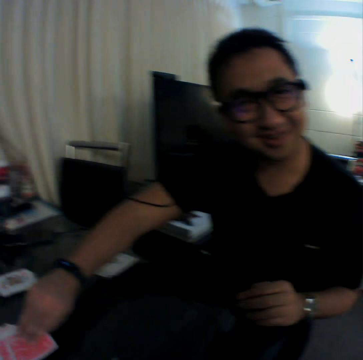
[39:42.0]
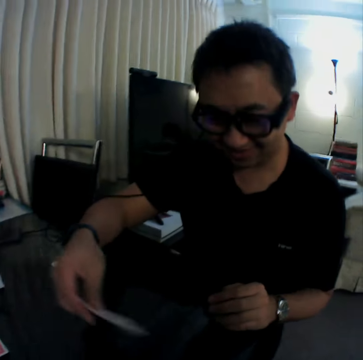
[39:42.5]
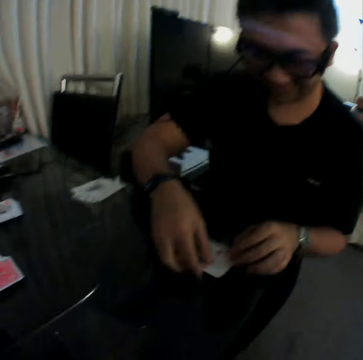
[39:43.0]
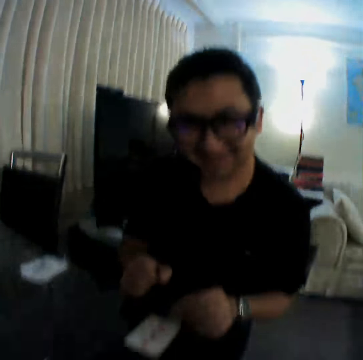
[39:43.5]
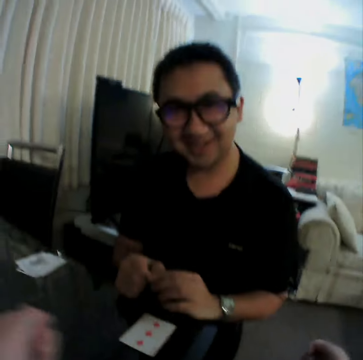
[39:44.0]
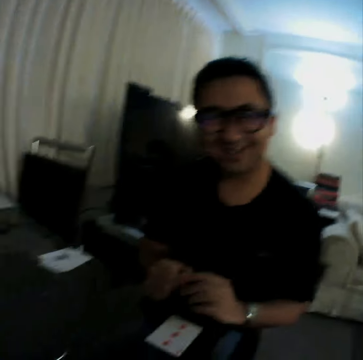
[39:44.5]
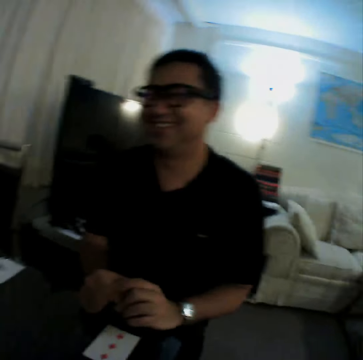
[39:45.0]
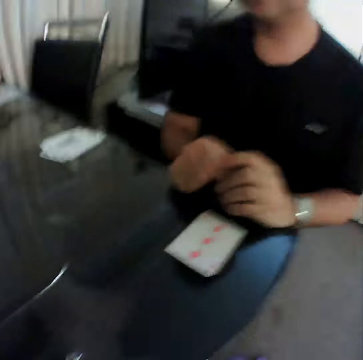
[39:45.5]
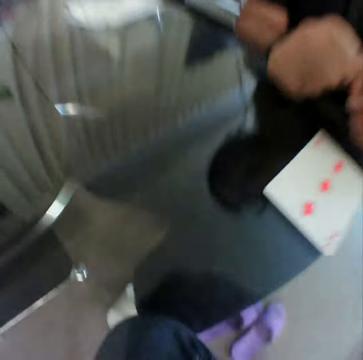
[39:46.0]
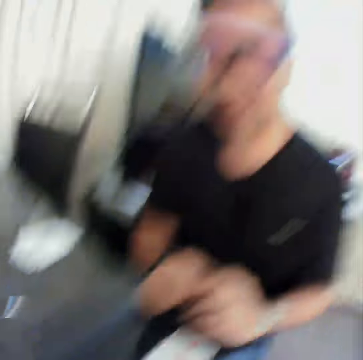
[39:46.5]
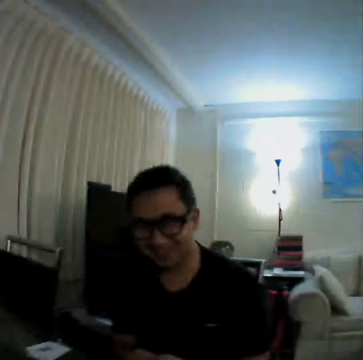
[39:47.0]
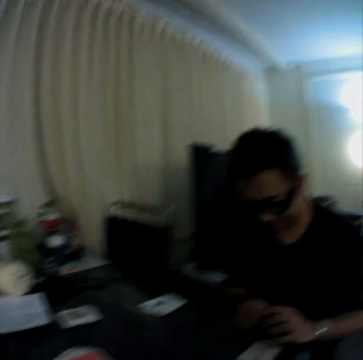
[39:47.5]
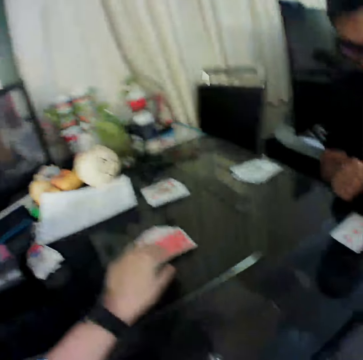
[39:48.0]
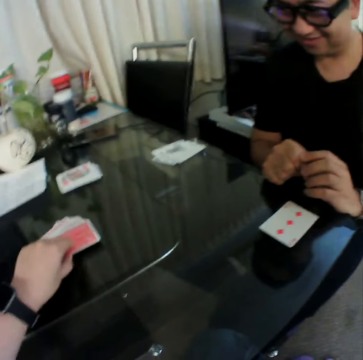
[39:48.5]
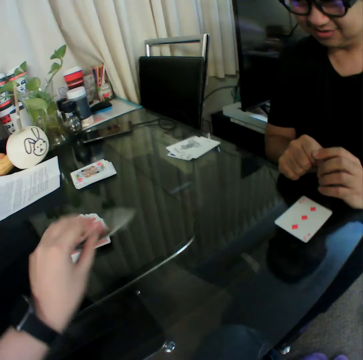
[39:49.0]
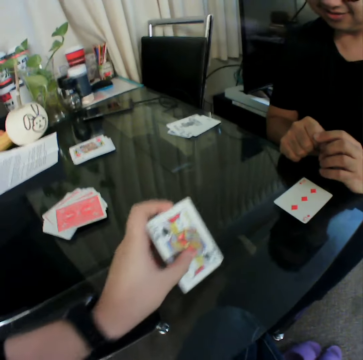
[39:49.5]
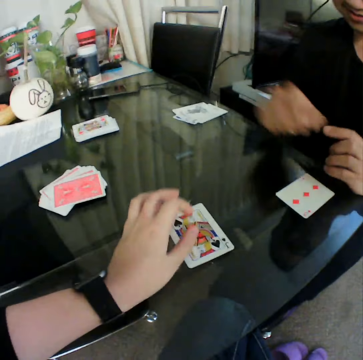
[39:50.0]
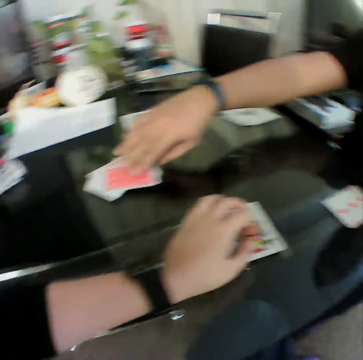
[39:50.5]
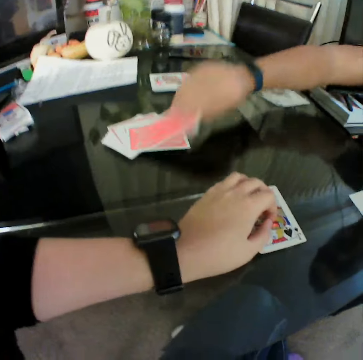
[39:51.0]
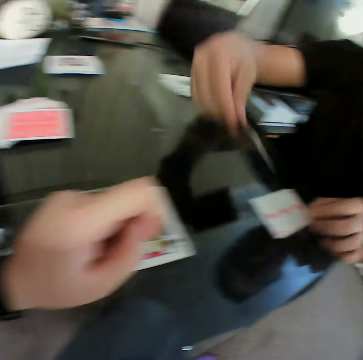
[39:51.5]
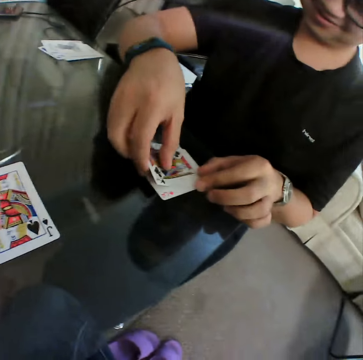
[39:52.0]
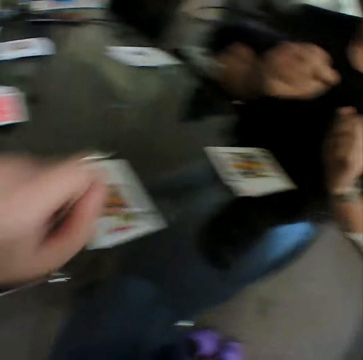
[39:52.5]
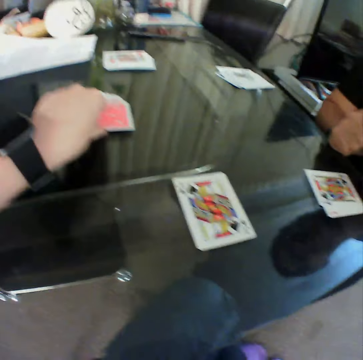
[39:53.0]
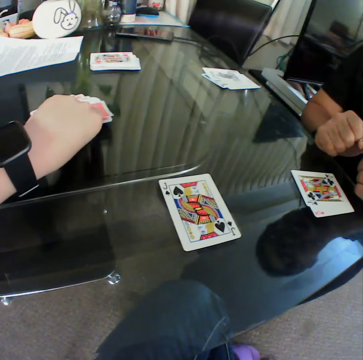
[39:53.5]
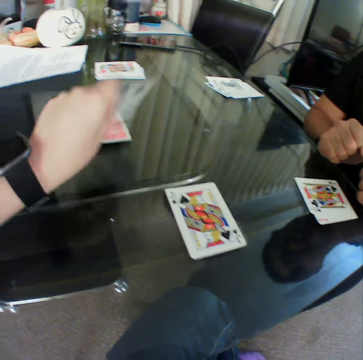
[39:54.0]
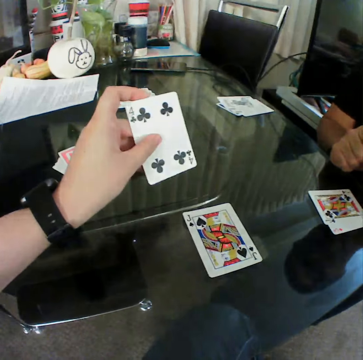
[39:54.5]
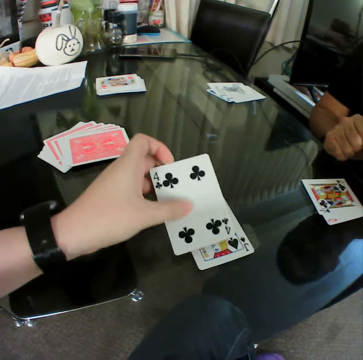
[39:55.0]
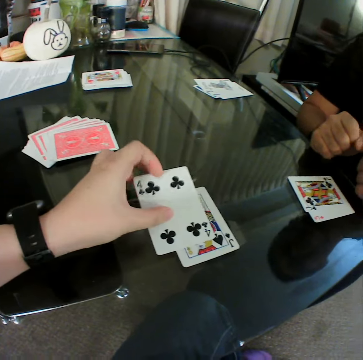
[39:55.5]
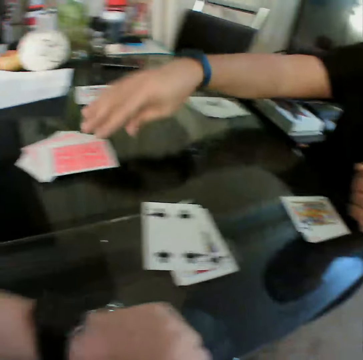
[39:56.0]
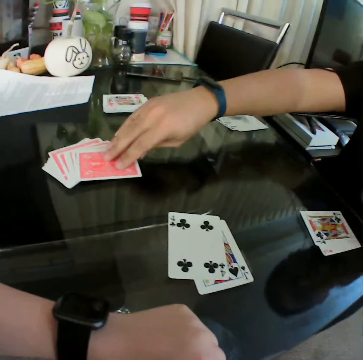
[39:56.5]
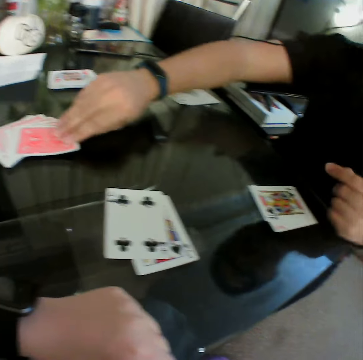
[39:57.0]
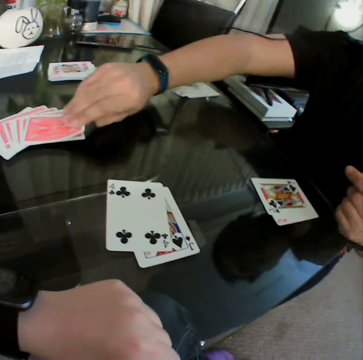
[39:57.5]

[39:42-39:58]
A man places the card in his right hand on the table. The man laughs. The camera wearer picks a card from the deck of cards on the table with his left hand. He checks the card. He places the card in his left hand on the table. The man picks a card from the deck of cards on the table with his right hand. The man places the card in his right hand on the table. The camera wearer picks a card from the deck of cards on the table with his left hand. He checks the card. He places the card in his left hand on the table. The man picks a card from the deck of cards on the table with his right hand.

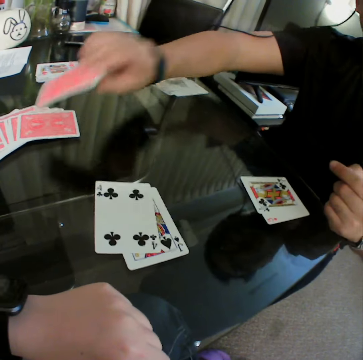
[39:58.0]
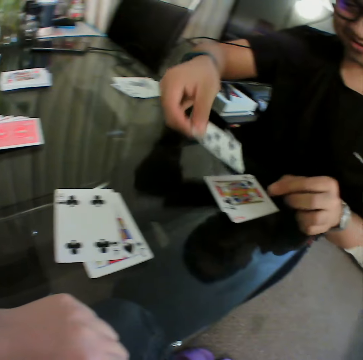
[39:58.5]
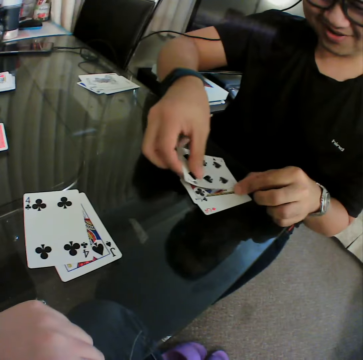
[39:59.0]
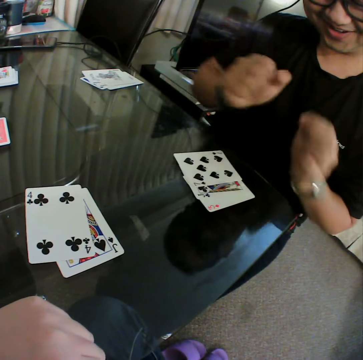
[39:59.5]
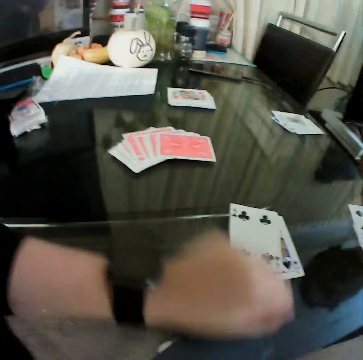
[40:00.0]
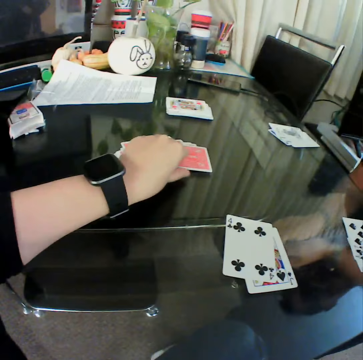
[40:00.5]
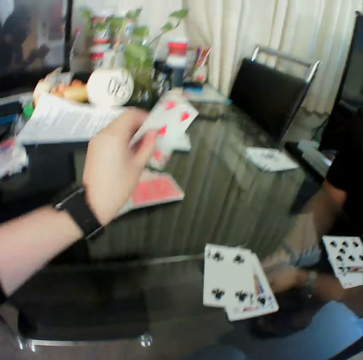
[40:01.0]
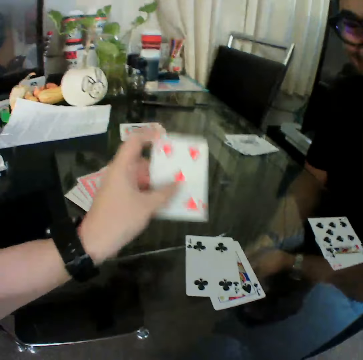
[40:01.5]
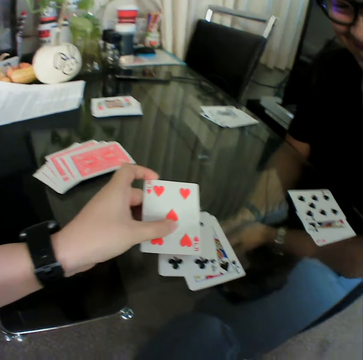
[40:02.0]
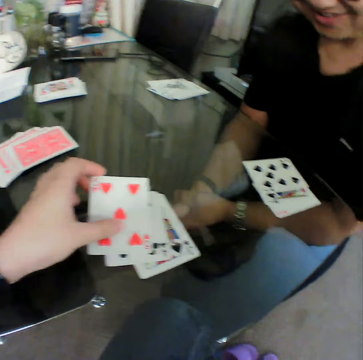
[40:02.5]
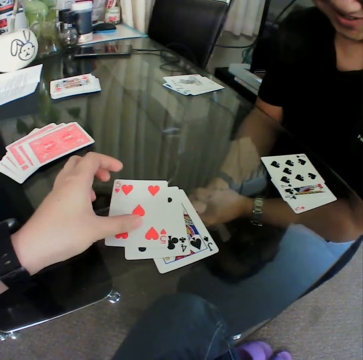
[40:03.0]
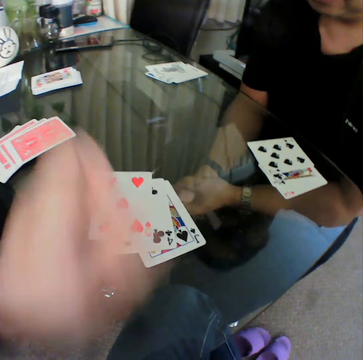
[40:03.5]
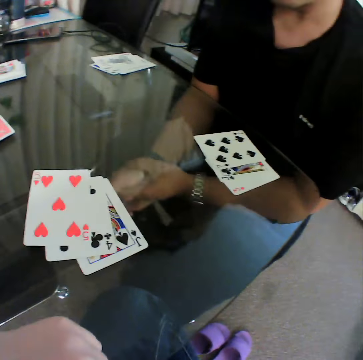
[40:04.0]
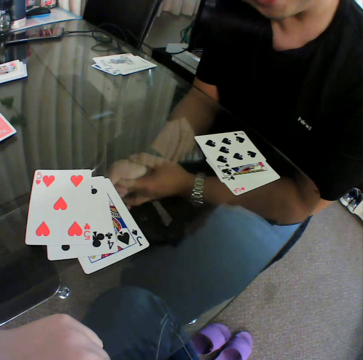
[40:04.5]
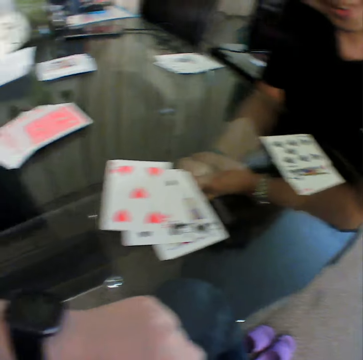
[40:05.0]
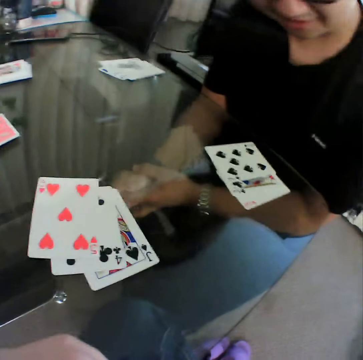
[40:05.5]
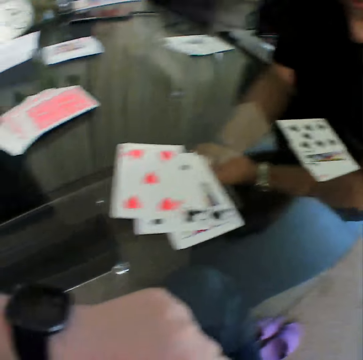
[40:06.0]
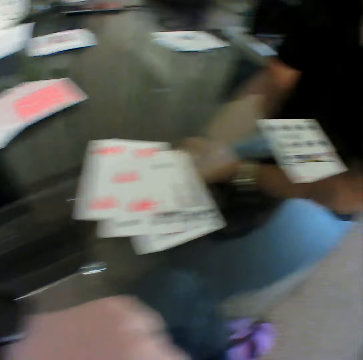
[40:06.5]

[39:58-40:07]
A man places the card in his right hand on the table. The camera wearer picks a card from the deck of cards on the table with his left hand. He checks the card. He places the card in his left hand on the table.

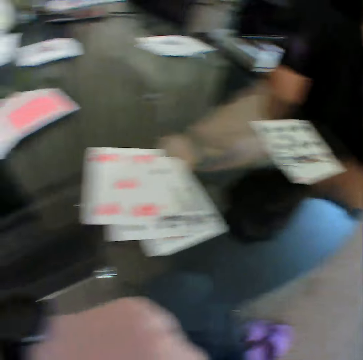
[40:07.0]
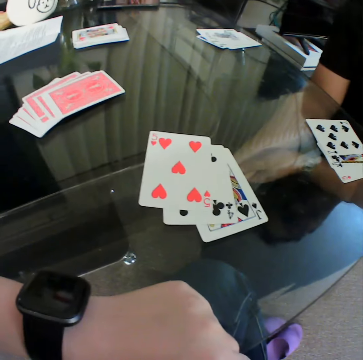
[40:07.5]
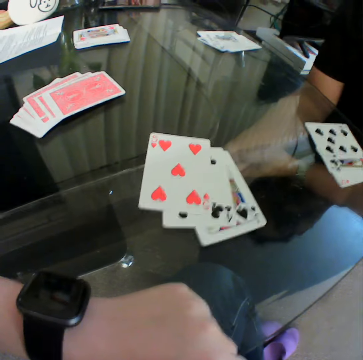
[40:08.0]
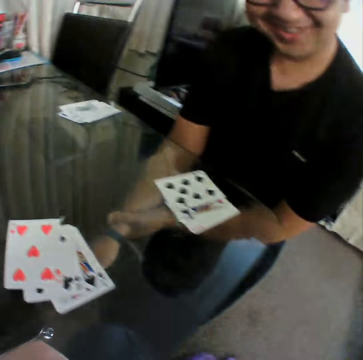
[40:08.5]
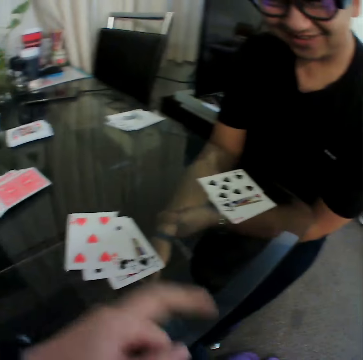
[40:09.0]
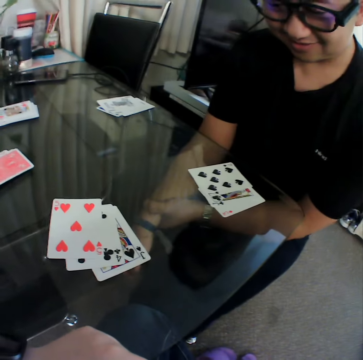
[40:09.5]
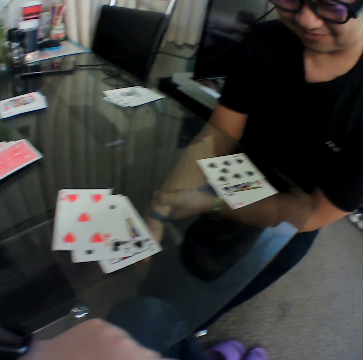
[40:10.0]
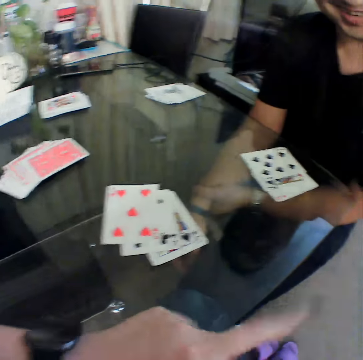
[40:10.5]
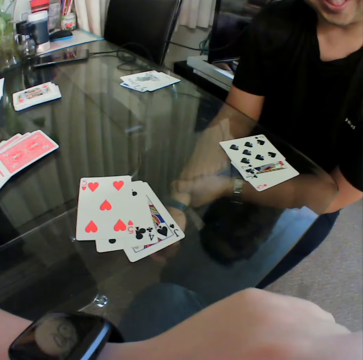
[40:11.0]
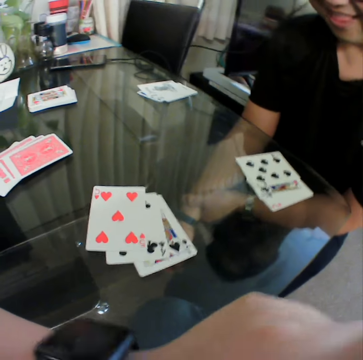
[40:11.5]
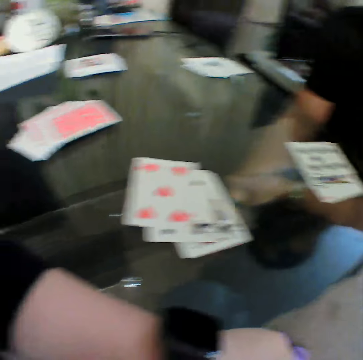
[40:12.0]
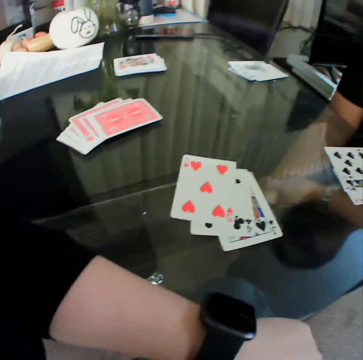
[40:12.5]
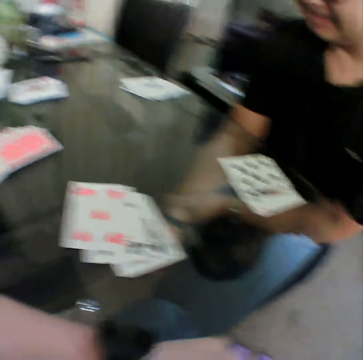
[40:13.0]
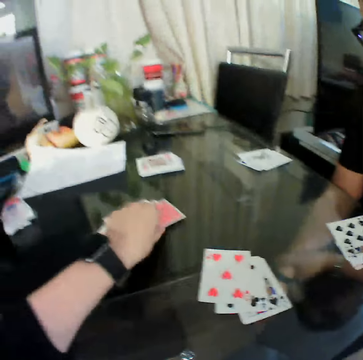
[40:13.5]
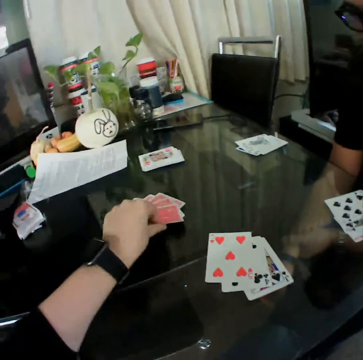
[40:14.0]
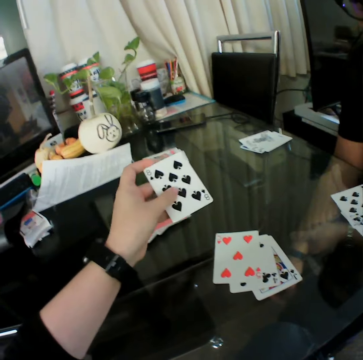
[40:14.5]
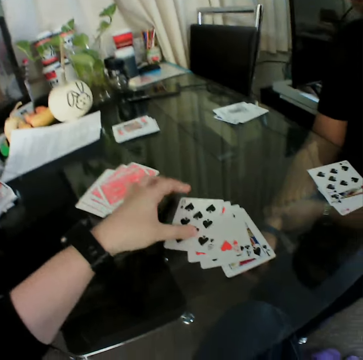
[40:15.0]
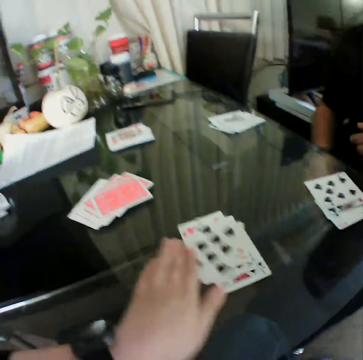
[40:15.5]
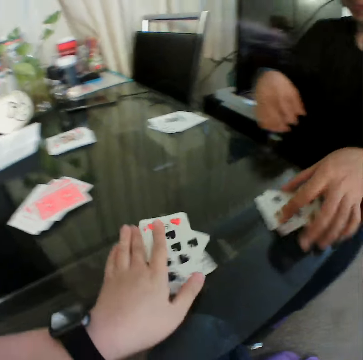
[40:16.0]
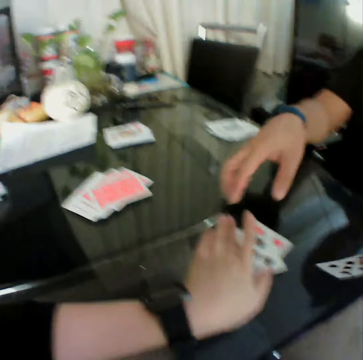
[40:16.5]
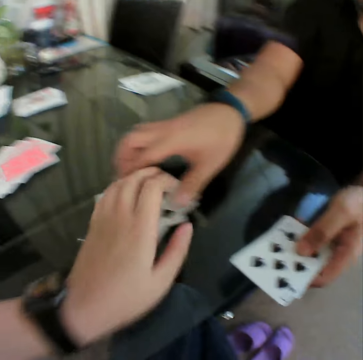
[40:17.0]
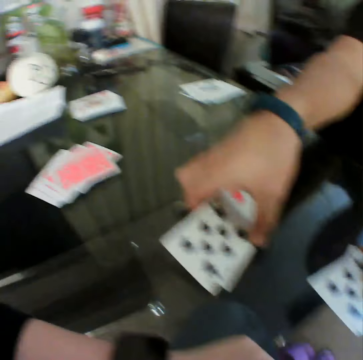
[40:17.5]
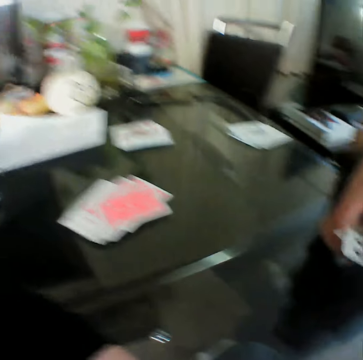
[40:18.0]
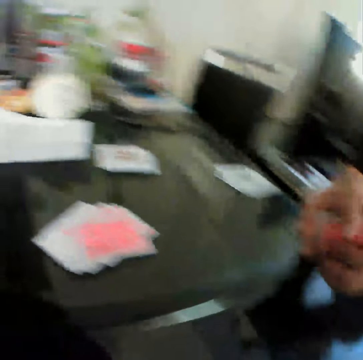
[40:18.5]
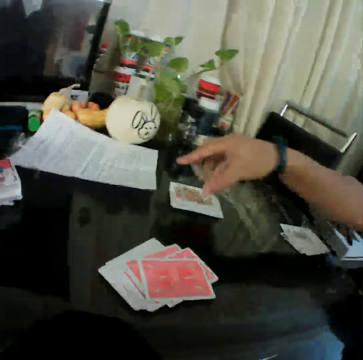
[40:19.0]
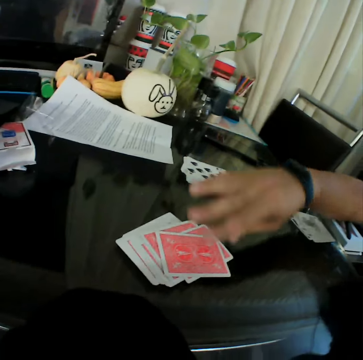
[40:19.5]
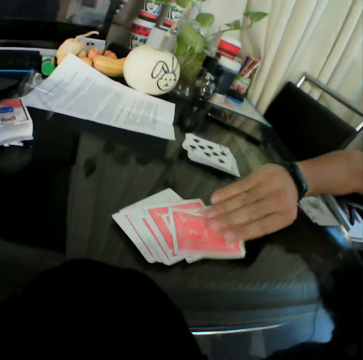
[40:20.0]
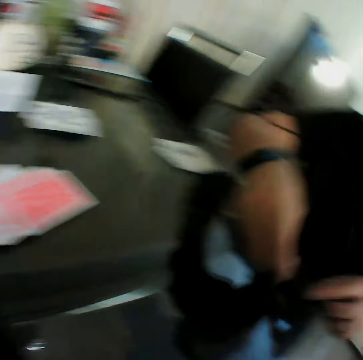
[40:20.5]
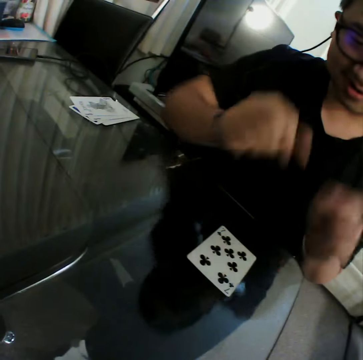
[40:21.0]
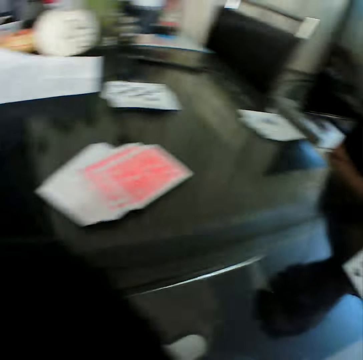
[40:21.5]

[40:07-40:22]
The camera wearer gestures his hand. A man looks at the cards. The camera wearer picks a card from the deck of cards on the table with his left hand. He checks the card. He places the card in his left hand on the table. He moves the cards on the table with his left hand toward the man. The man gathers the cards on the table with his hands. The man places the card in his right hand on the table. The man picks a card from the deck of cards on the table with his right hand. The man places the card in his right hand on the table.
